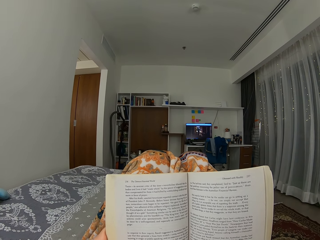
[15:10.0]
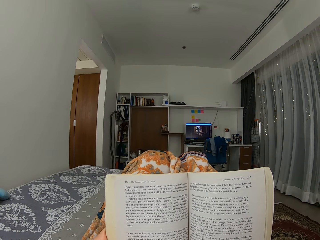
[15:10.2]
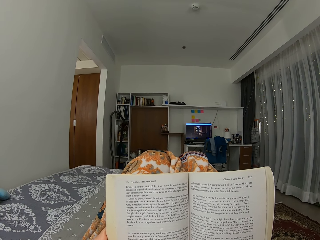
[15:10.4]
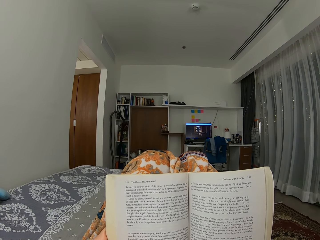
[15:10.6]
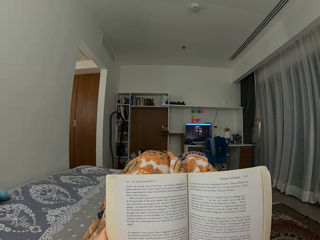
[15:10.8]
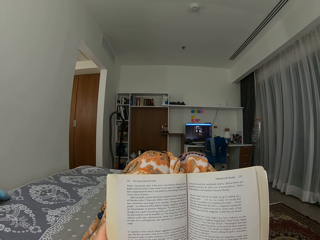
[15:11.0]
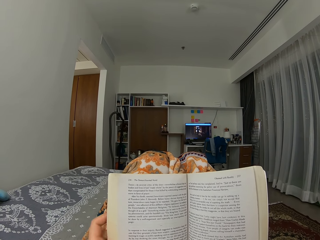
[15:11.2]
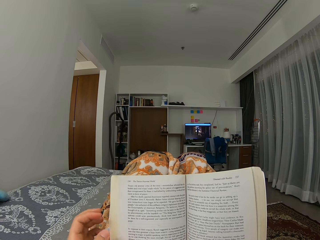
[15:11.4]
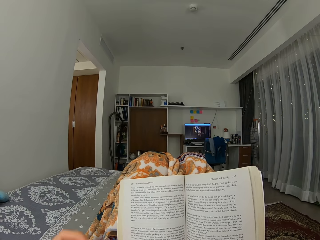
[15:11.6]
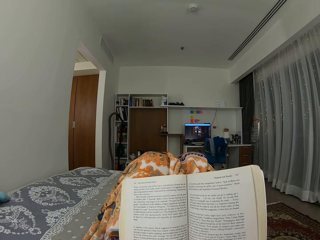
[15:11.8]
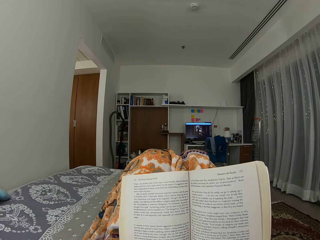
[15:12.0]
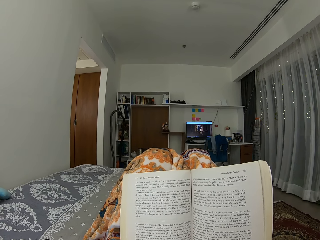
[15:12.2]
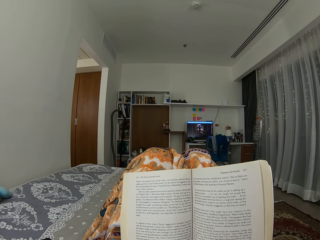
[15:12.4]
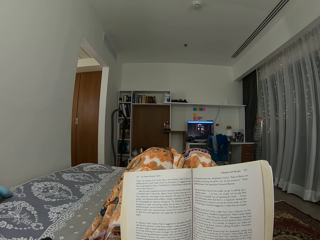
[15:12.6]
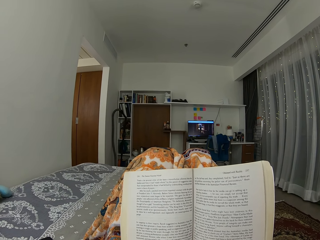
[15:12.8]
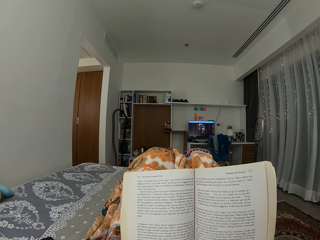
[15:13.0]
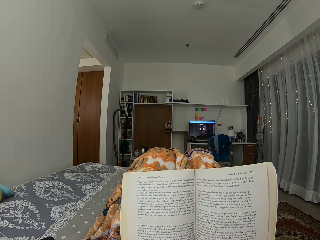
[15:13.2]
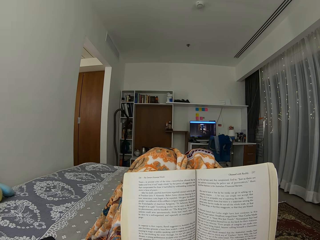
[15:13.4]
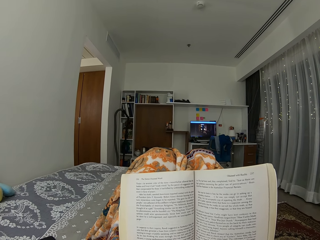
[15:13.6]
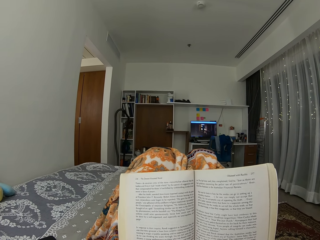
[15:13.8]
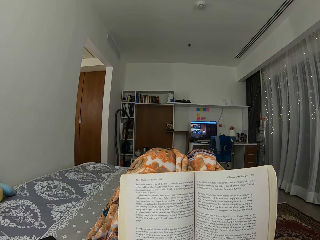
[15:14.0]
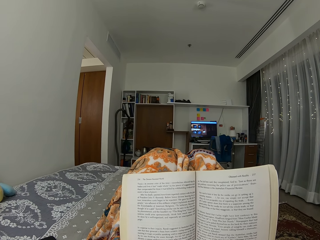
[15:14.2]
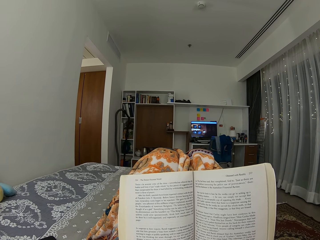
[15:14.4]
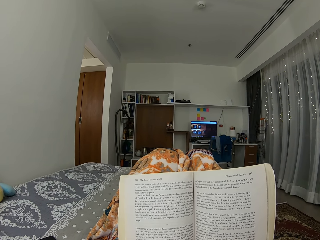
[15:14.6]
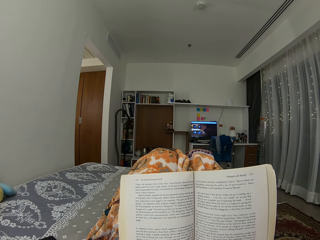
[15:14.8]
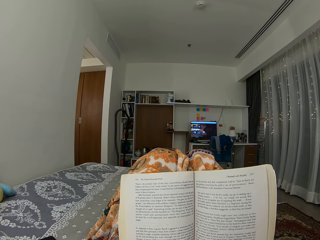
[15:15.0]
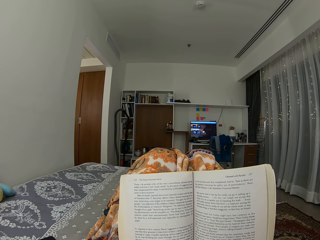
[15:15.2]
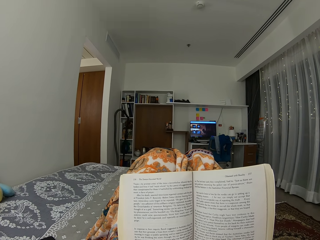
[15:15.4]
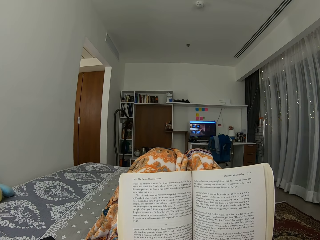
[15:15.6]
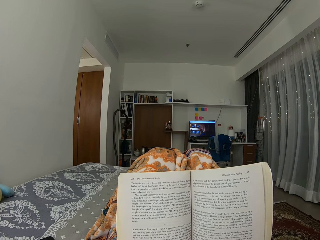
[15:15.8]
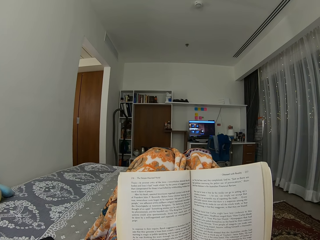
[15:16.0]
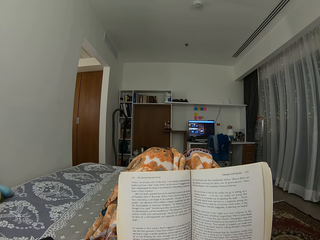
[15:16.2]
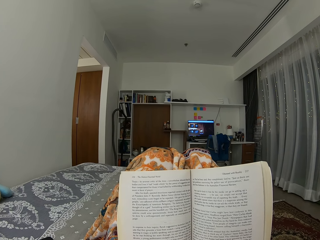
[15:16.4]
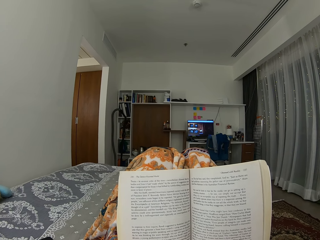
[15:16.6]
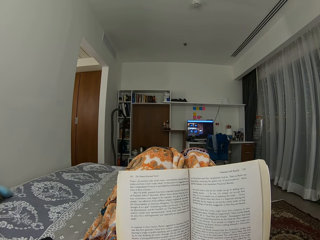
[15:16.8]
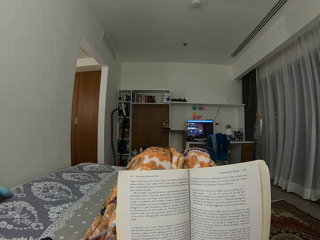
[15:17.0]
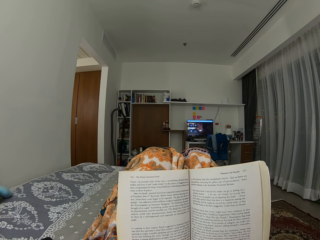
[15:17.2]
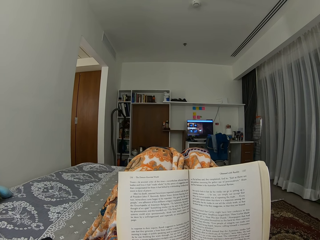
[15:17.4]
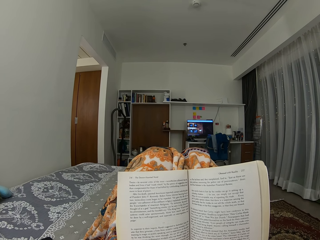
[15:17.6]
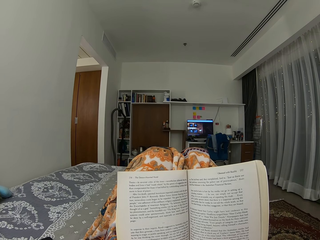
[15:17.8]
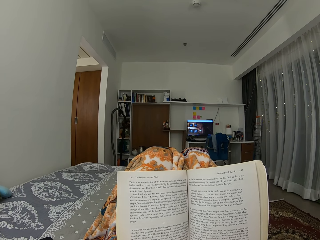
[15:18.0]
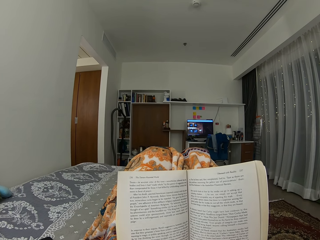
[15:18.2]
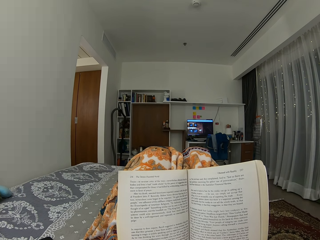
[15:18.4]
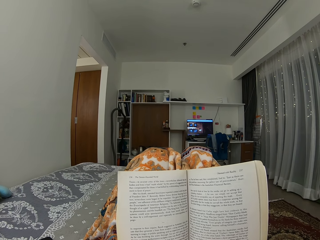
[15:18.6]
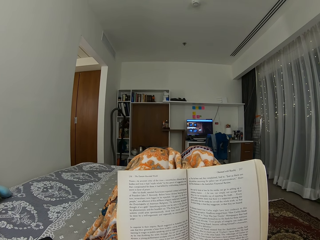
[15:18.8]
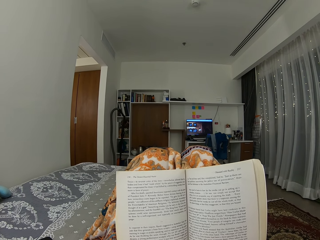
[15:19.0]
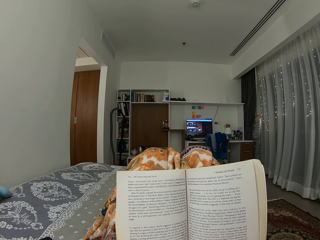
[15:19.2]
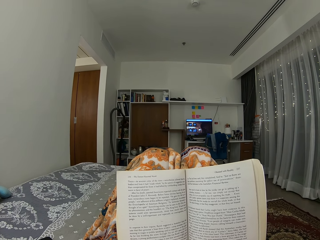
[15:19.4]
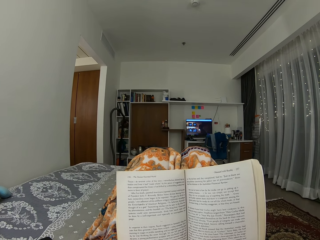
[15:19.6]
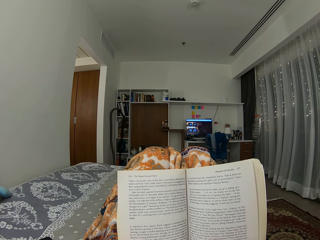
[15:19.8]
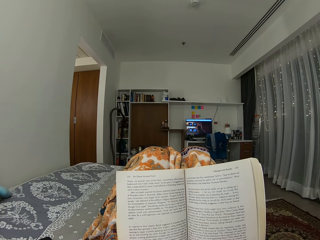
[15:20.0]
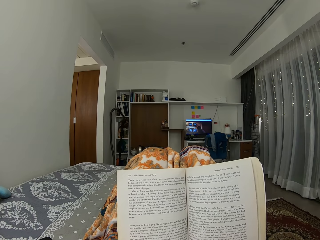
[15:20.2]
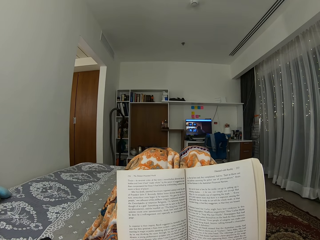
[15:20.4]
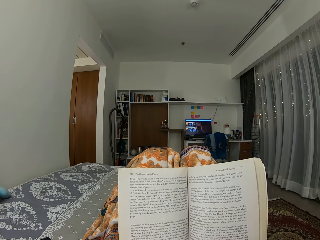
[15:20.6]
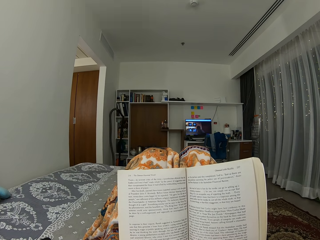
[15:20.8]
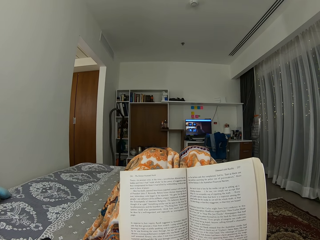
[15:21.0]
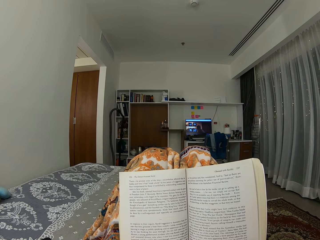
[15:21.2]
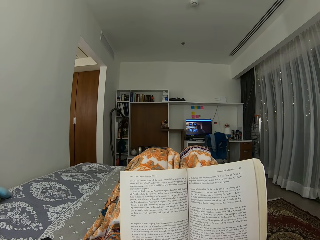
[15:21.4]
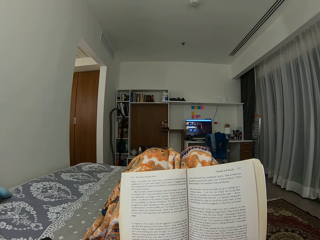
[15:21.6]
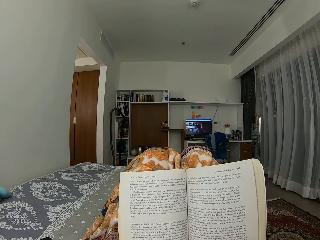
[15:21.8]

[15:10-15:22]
The camera wearer moves the hand. They move the legs.

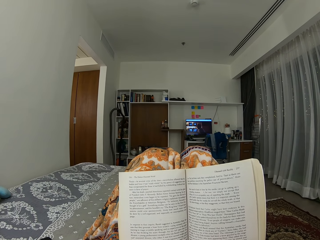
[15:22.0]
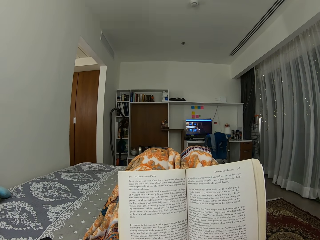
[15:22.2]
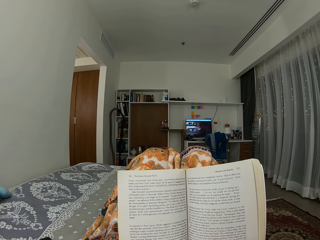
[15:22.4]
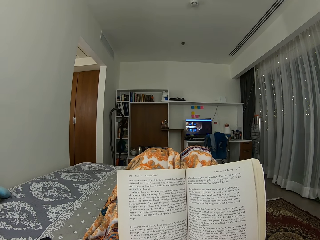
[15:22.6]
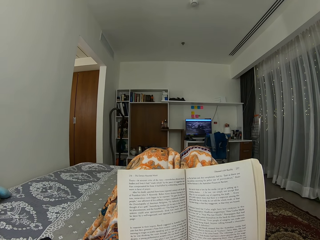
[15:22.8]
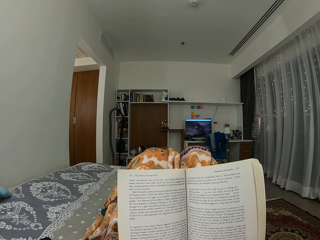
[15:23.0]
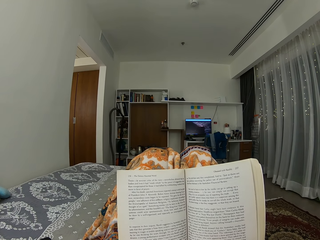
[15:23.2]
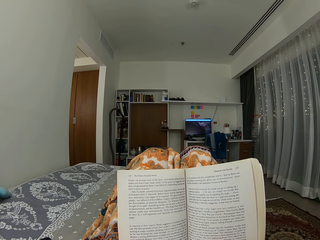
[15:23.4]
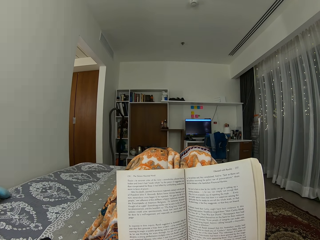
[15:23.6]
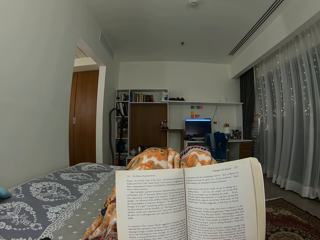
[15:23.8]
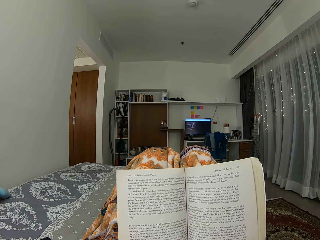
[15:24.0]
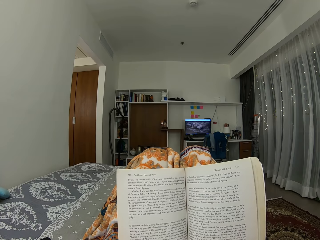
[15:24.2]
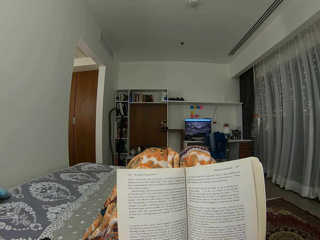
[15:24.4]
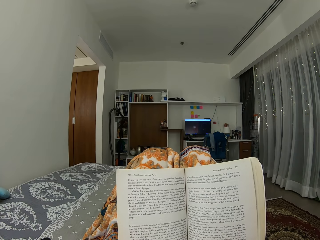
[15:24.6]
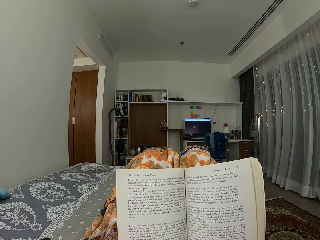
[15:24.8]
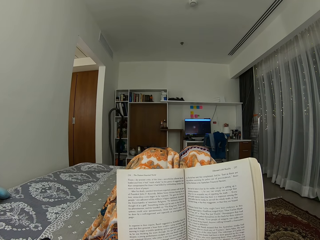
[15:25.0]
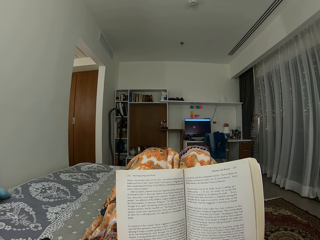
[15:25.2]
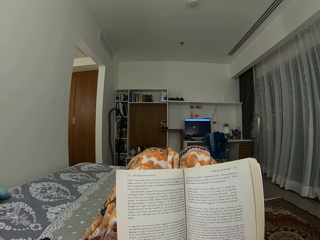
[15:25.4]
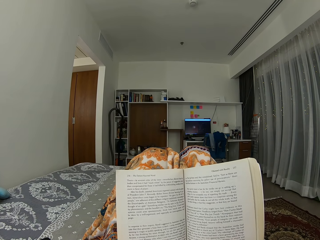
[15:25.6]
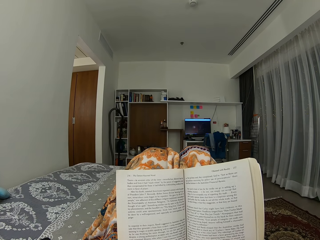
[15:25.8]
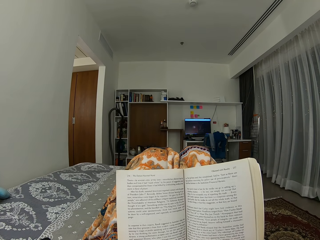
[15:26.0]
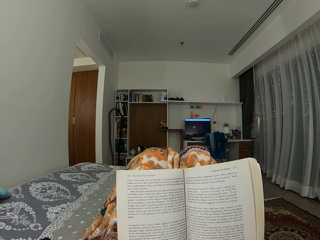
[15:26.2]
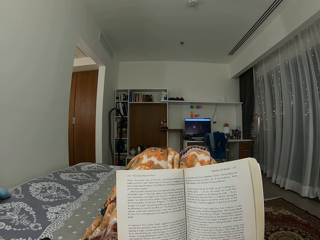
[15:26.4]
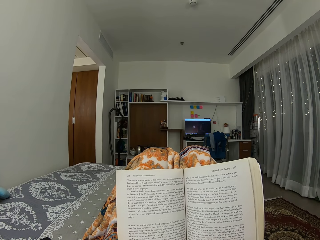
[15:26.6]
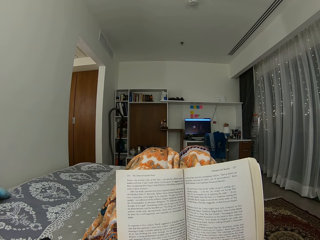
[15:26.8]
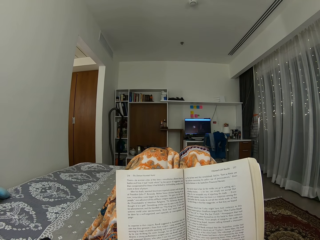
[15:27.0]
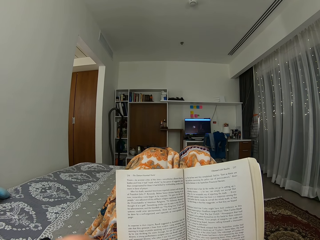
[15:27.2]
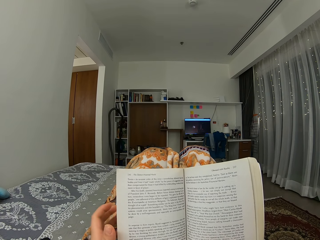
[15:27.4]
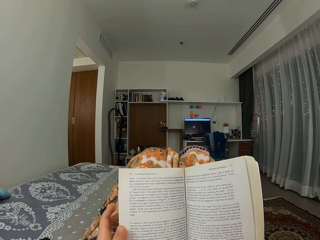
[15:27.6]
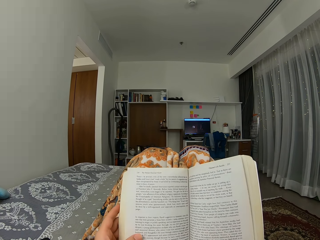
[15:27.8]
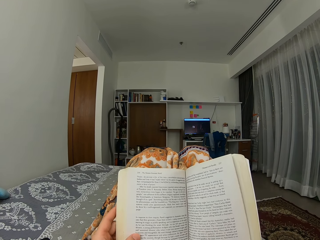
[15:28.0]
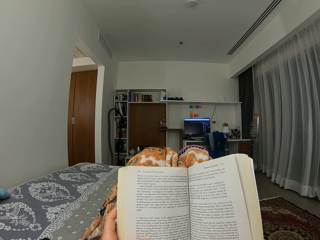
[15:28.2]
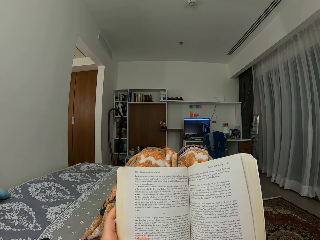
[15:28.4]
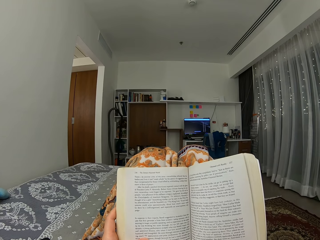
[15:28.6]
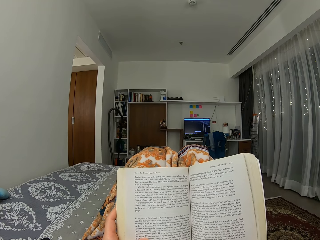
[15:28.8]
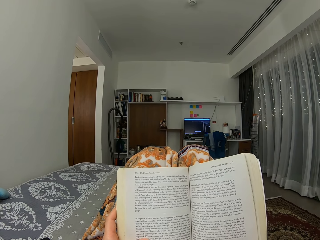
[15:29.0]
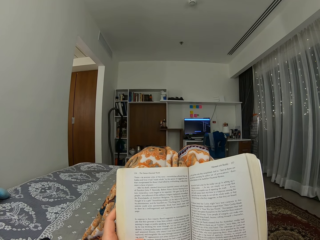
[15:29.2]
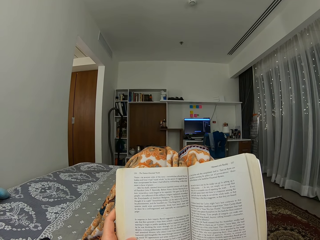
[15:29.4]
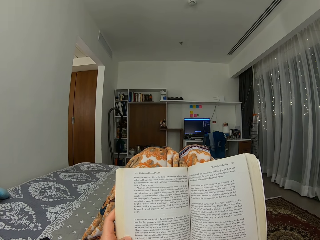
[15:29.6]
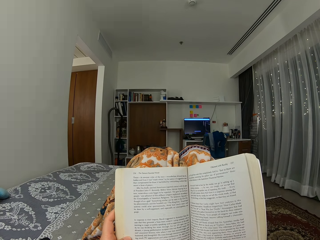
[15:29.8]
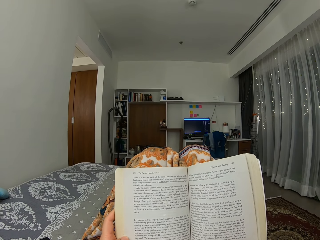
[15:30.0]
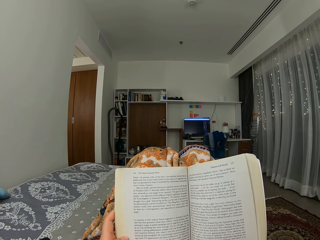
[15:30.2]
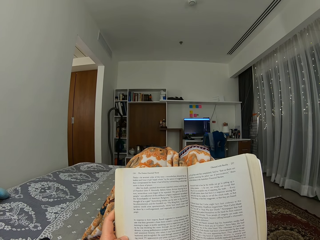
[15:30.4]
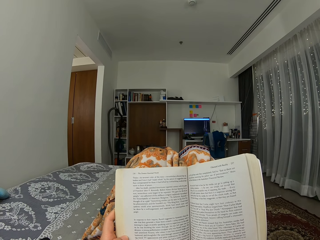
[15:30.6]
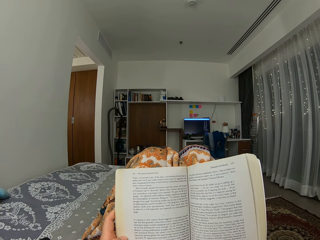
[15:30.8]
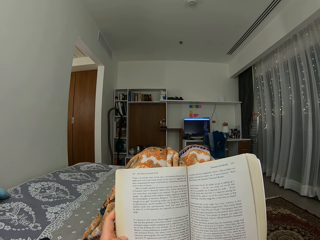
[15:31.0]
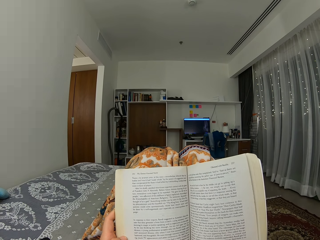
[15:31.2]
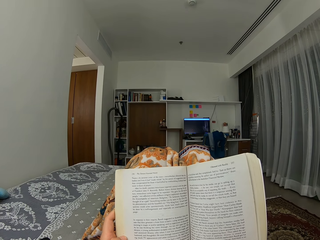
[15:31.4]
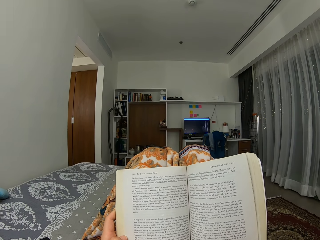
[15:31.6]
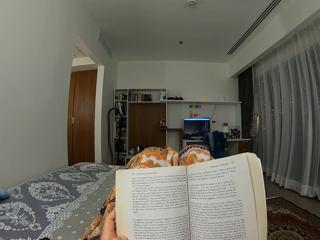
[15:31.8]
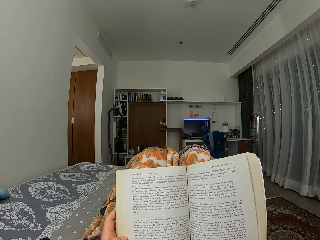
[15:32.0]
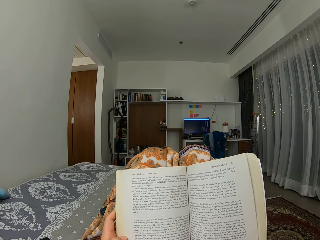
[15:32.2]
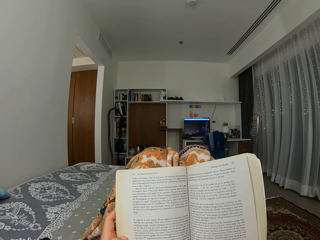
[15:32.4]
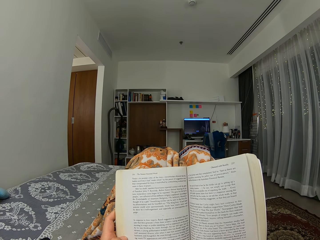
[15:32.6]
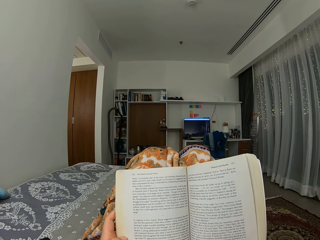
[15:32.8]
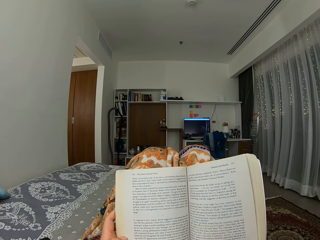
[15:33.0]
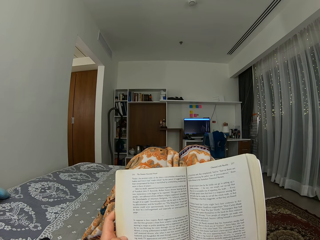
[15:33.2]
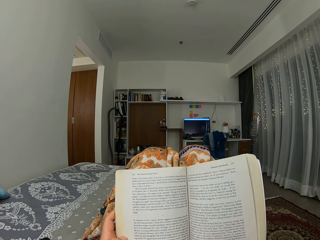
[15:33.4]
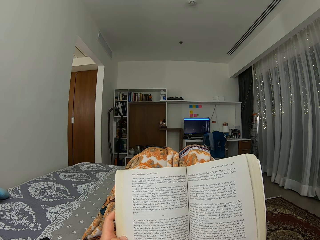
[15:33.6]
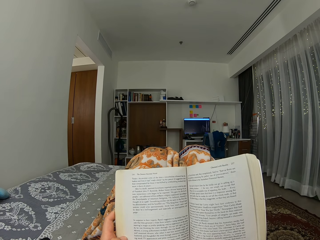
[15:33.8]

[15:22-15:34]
The camera wearer touches the book.
